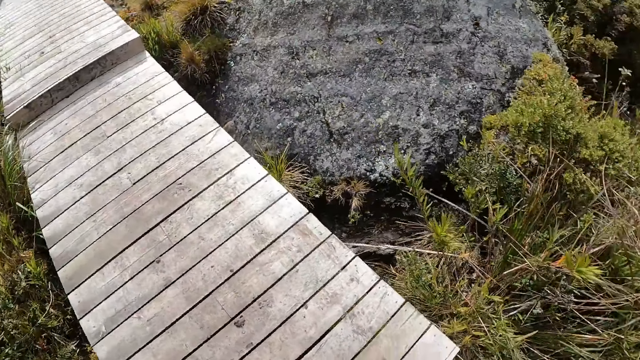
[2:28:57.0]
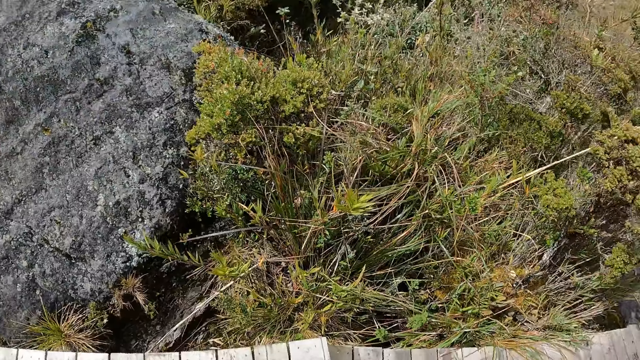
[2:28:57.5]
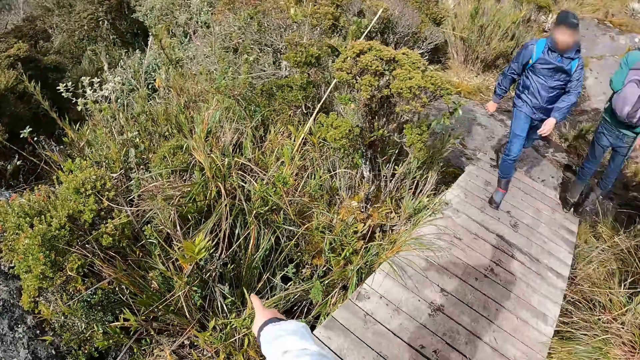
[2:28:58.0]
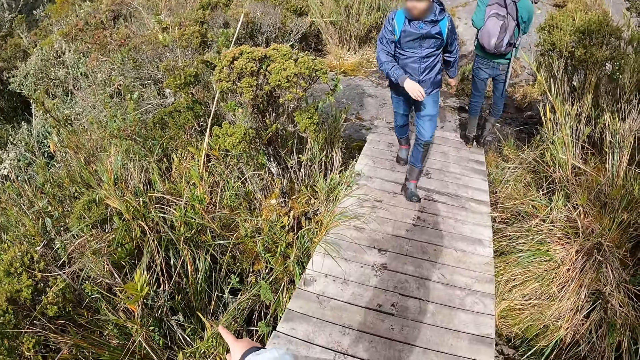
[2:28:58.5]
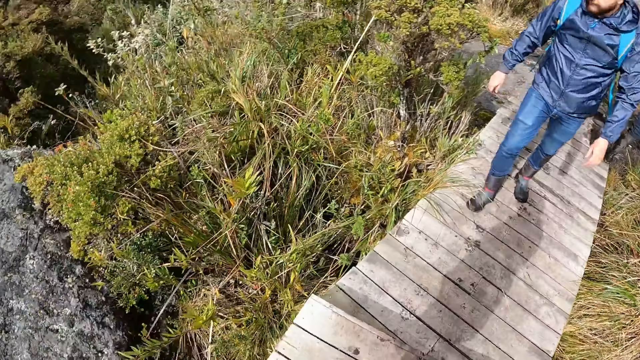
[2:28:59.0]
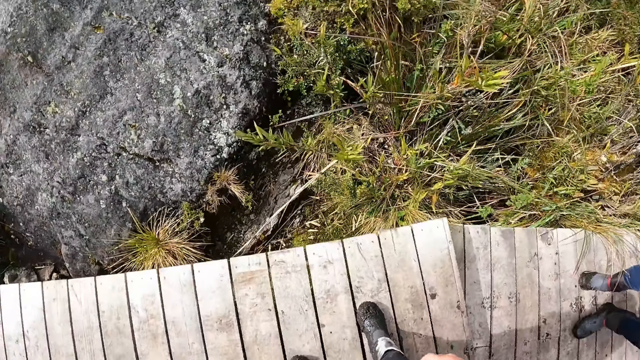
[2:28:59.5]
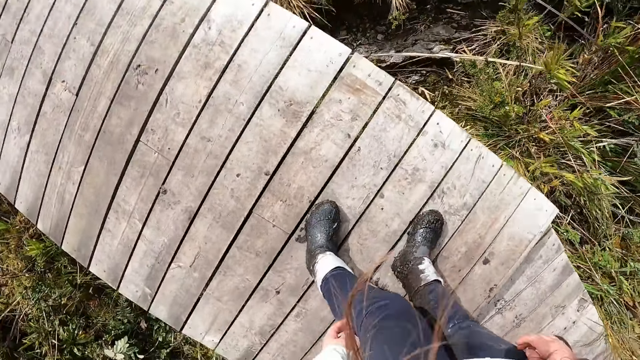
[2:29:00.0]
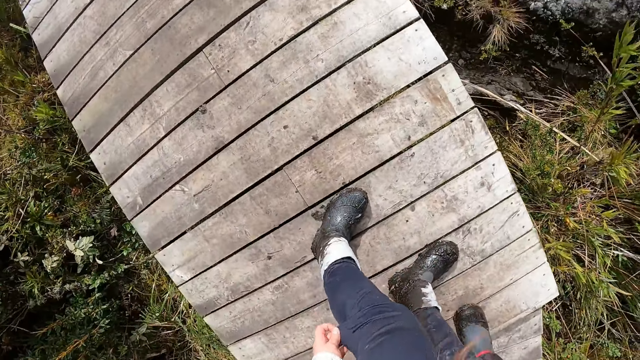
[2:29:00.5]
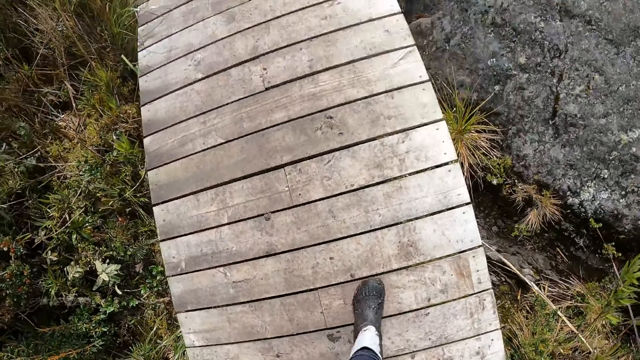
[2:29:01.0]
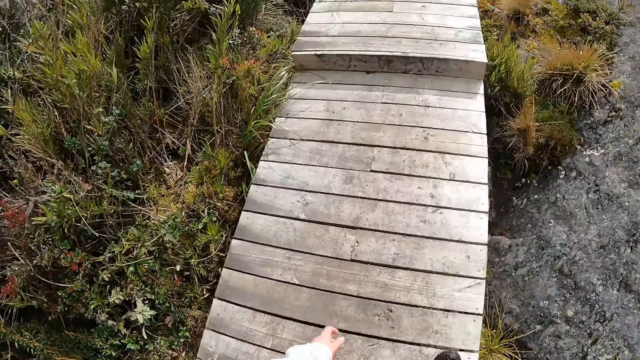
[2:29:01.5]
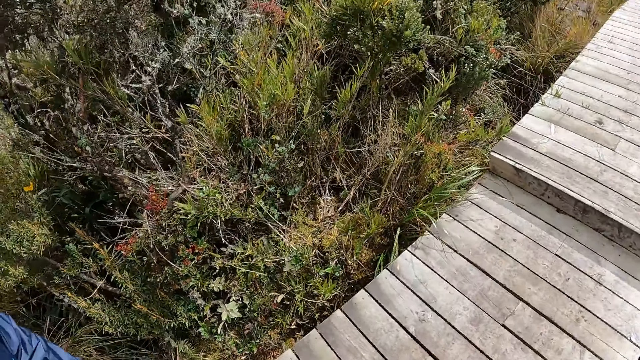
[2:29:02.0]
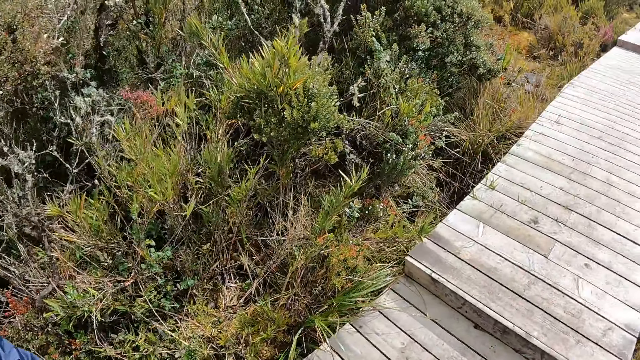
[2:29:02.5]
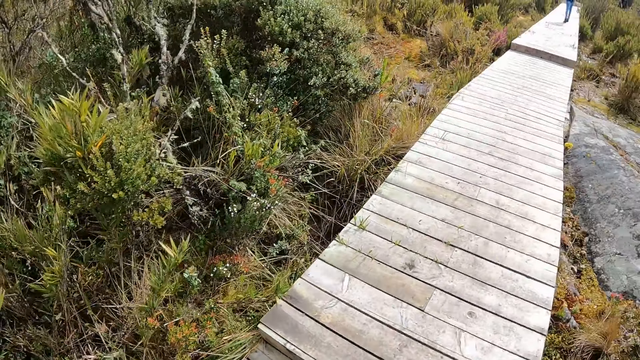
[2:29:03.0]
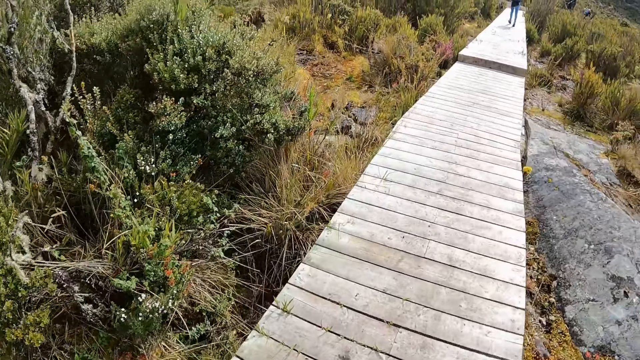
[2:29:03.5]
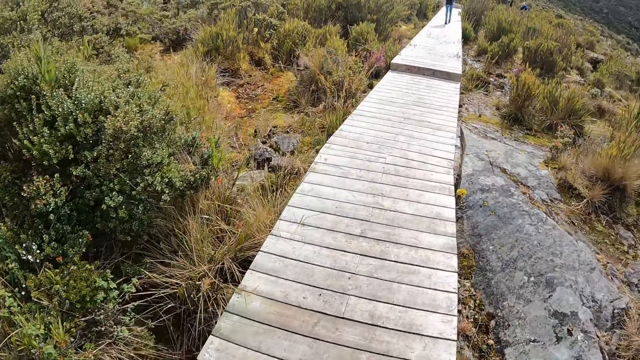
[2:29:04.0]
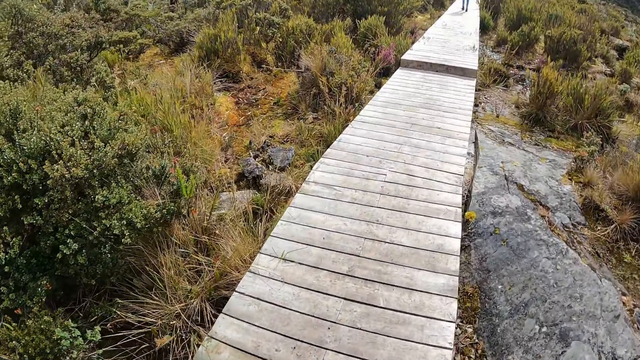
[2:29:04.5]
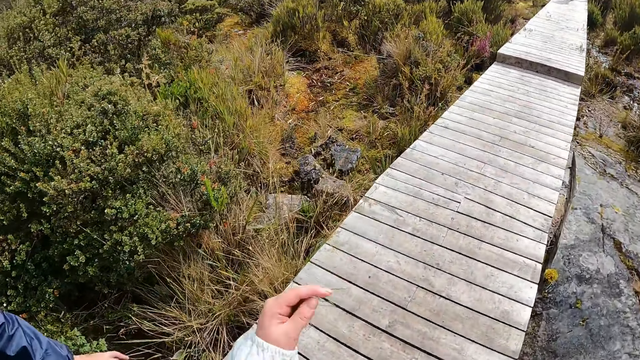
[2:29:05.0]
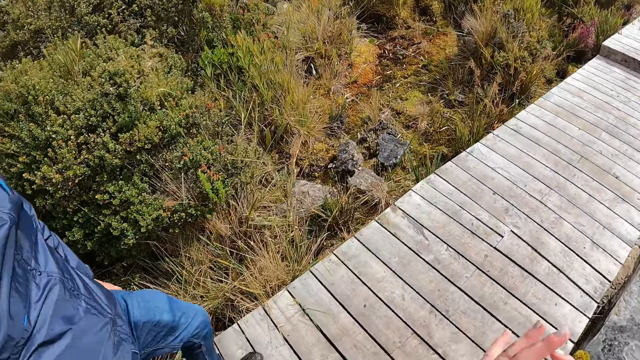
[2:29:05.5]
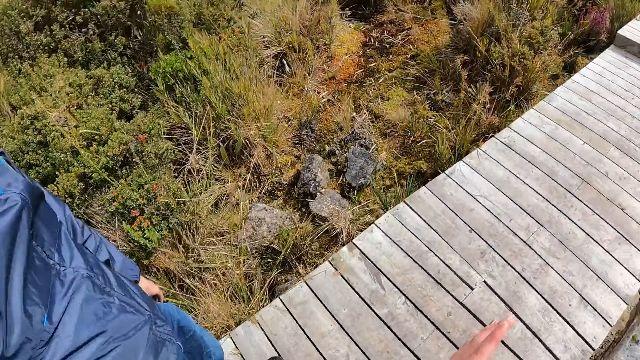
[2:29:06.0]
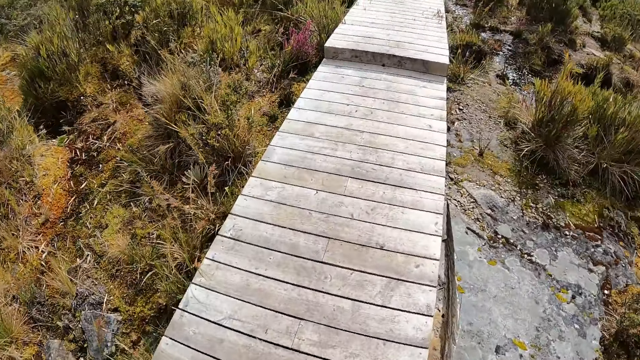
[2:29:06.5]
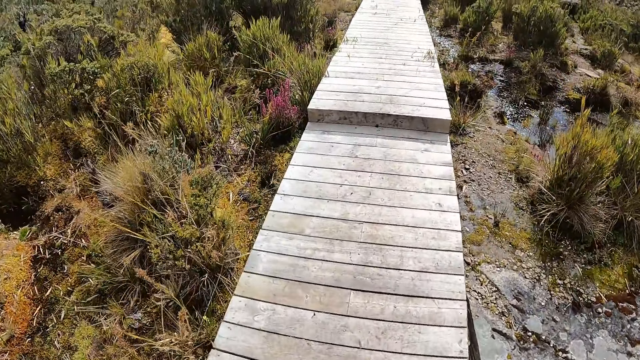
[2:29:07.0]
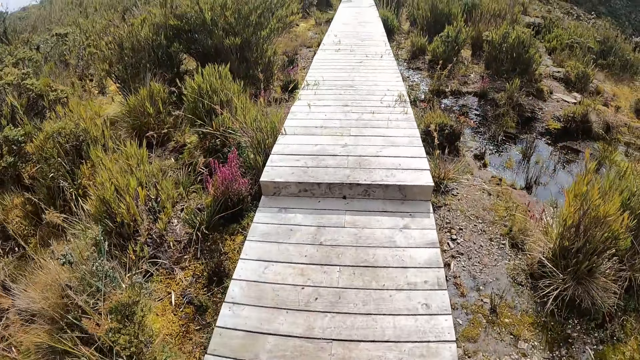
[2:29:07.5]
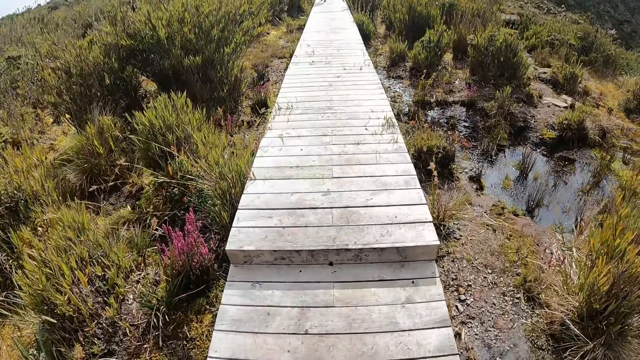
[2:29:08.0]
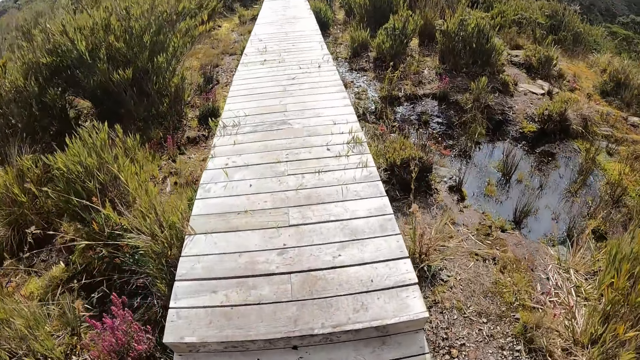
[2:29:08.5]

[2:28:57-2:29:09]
The camera wearer interacts with a man. She points at the bushes. She pulls on her pants. She walks on the stepped pathway with the group of people. The man walks beside the camera wearer.

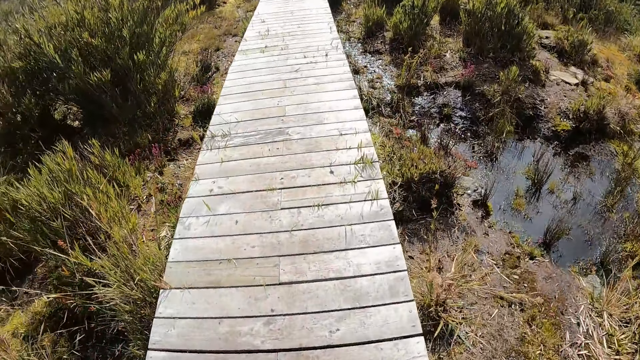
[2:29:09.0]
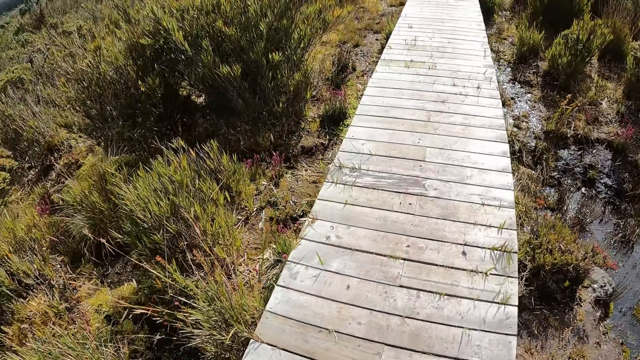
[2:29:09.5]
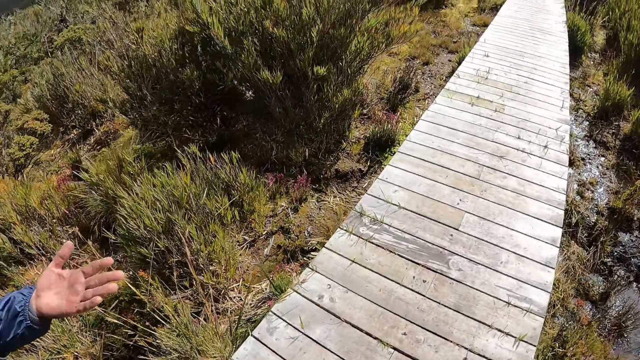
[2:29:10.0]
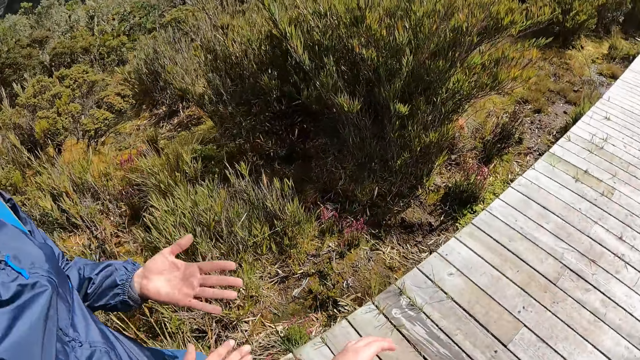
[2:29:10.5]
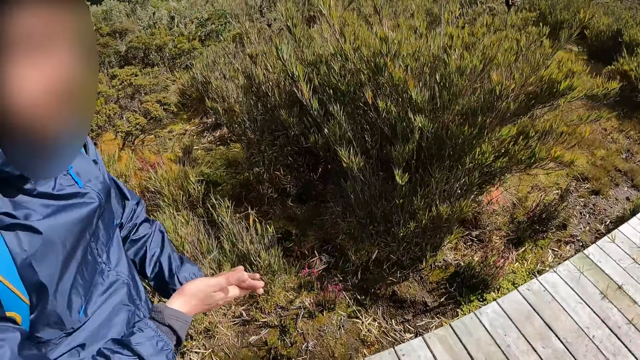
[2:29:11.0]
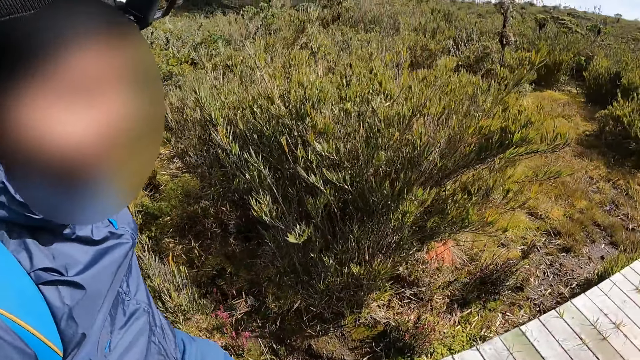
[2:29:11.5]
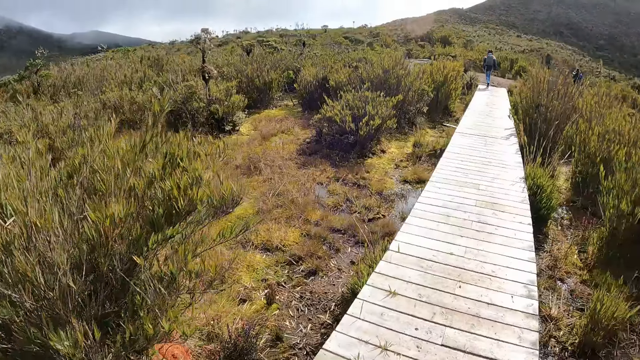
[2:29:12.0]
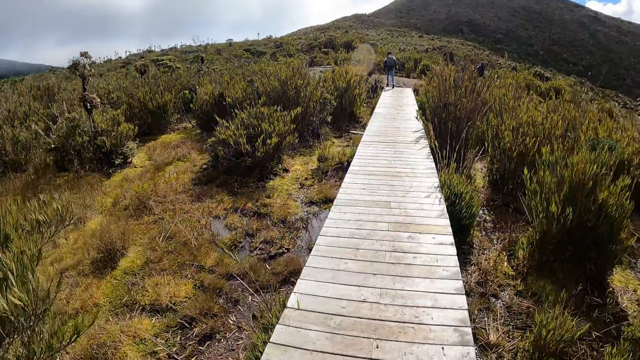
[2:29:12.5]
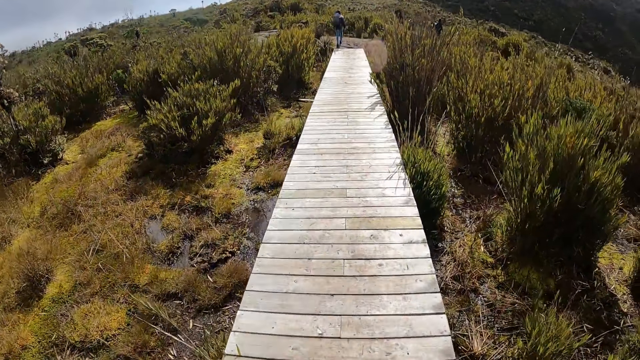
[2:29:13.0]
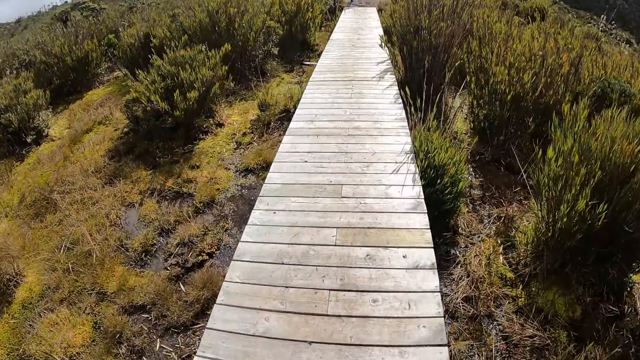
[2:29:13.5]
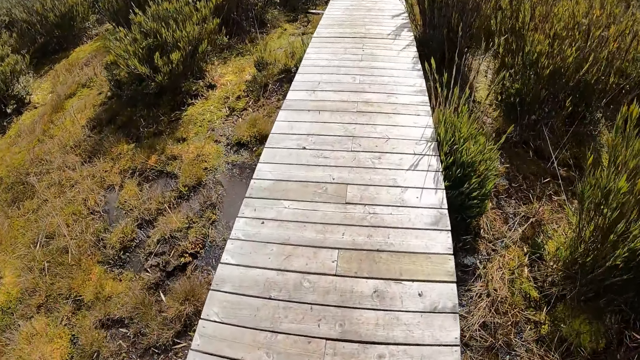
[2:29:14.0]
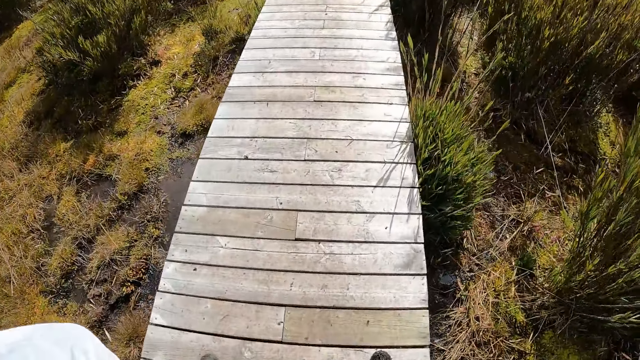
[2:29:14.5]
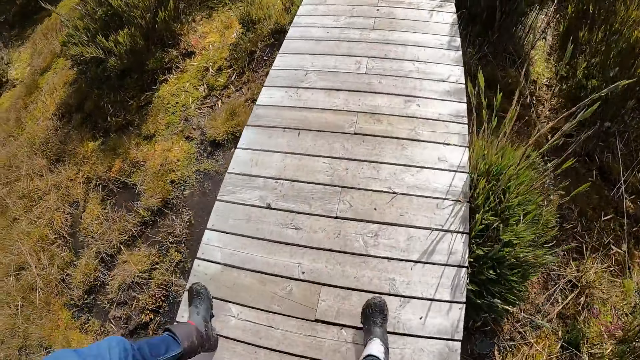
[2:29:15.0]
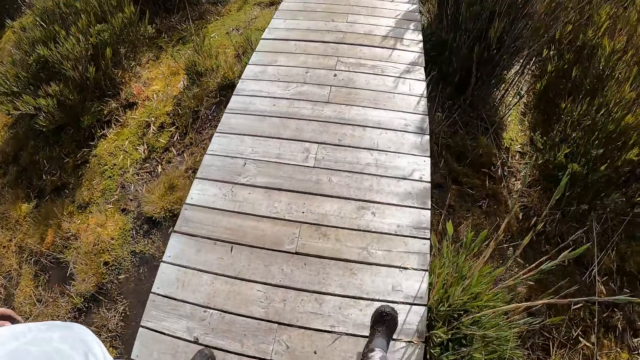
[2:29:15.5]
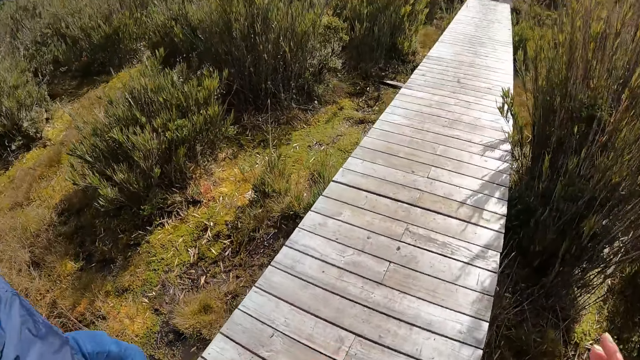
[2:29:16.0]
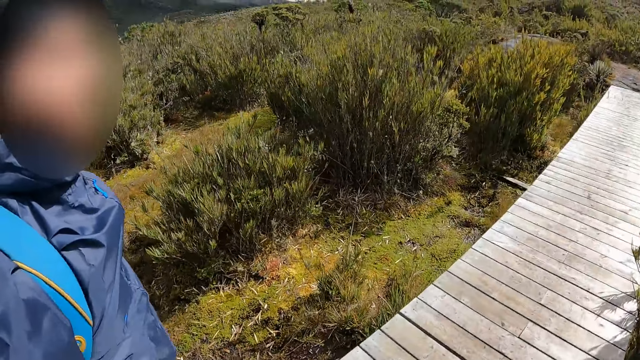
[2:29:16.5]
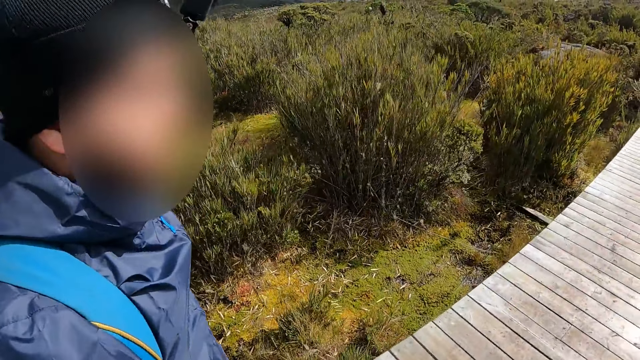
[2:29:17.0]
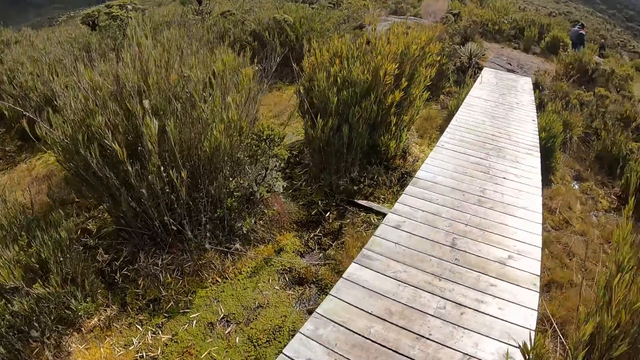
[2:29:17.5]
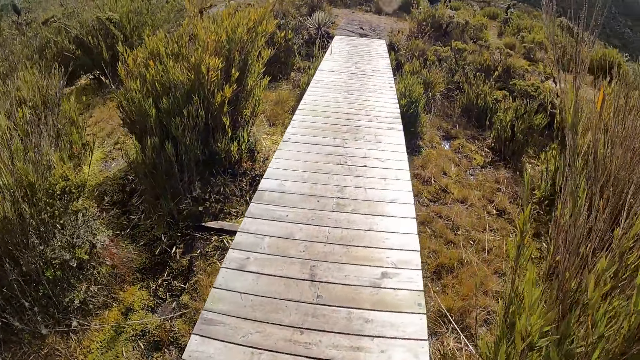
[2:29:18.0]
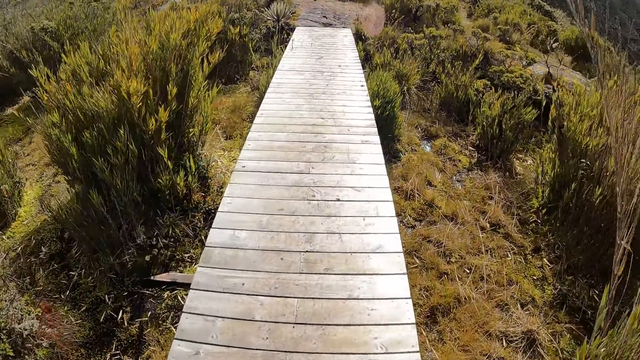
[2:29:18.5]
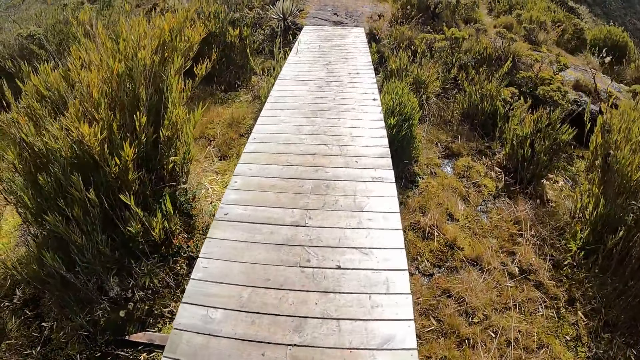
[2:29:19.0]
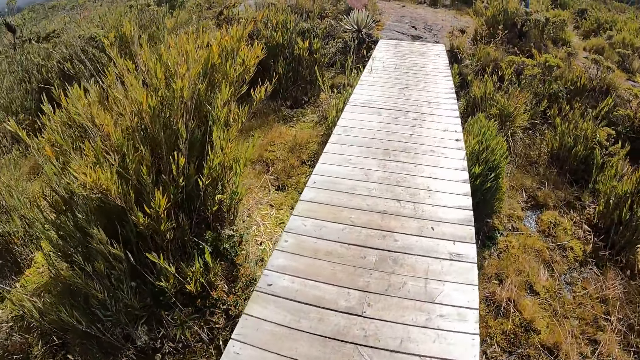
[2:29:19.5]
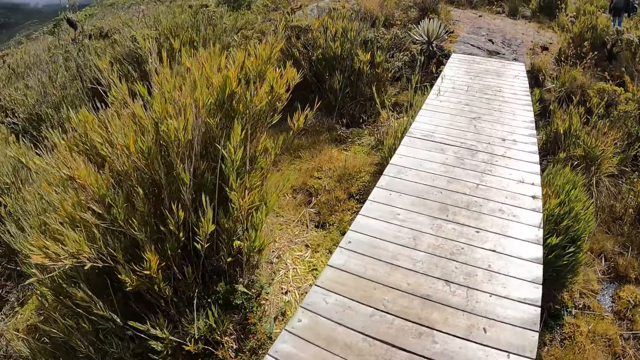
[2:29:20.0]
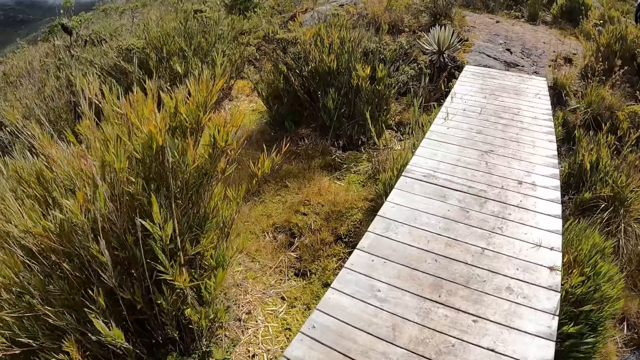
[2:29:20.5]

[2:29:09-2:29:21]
A man rubs his hands together. He ascends the hill with the camera wearer. The camera wearer reaches for her face. She ascends the hill with the man. She interacts with the man. She ascends the hill with the man.
